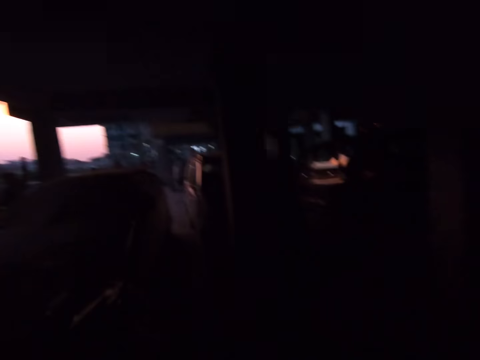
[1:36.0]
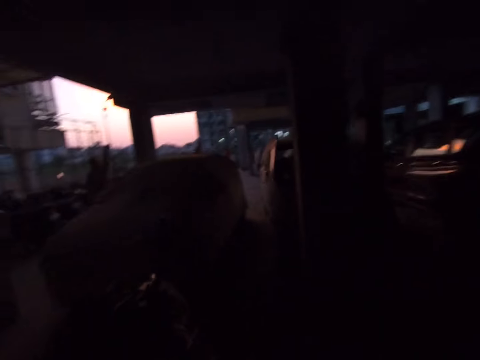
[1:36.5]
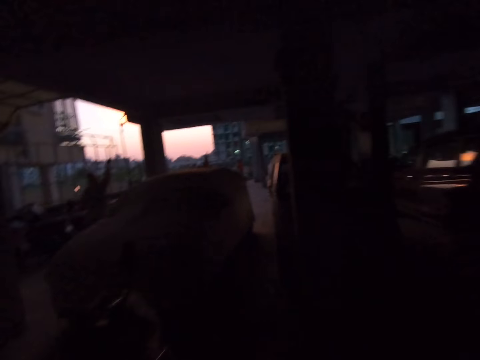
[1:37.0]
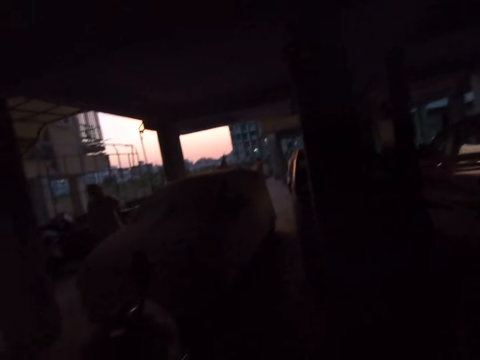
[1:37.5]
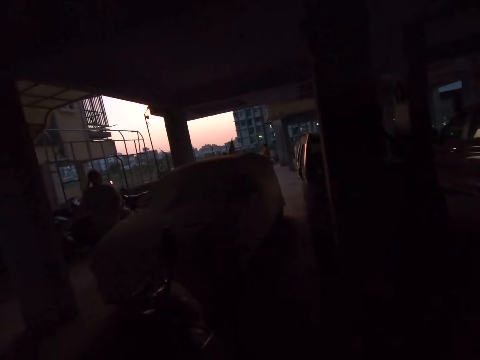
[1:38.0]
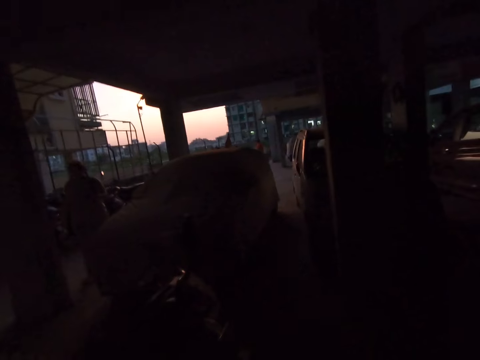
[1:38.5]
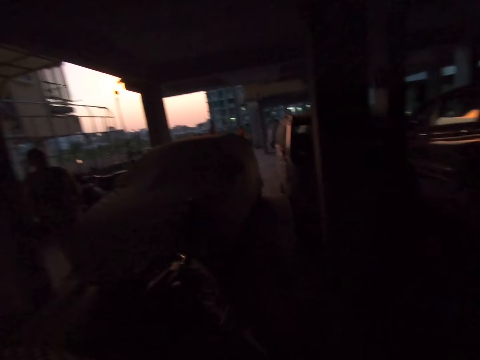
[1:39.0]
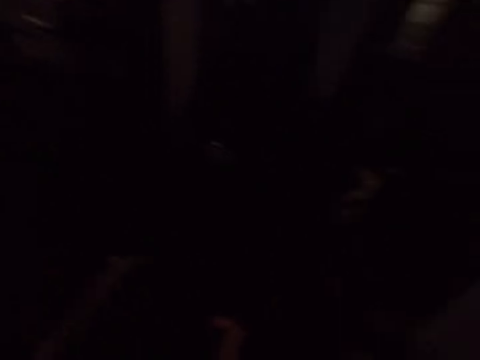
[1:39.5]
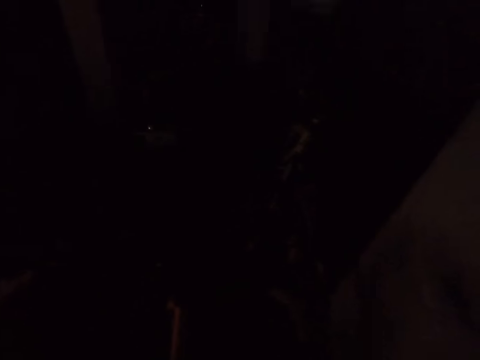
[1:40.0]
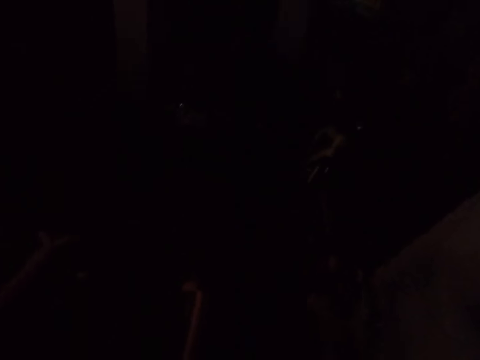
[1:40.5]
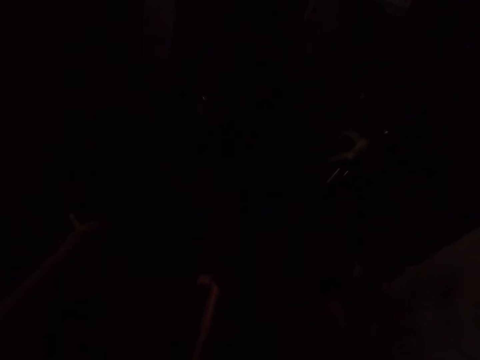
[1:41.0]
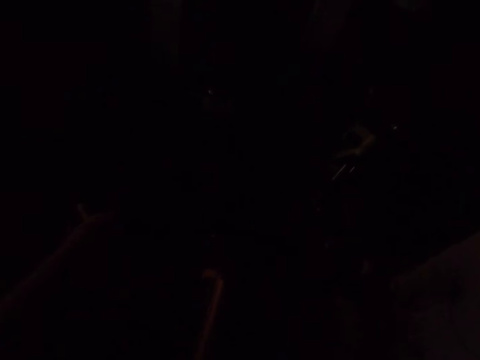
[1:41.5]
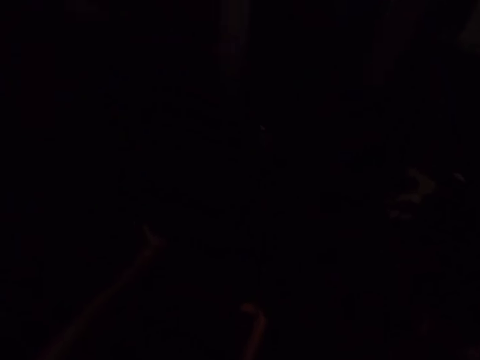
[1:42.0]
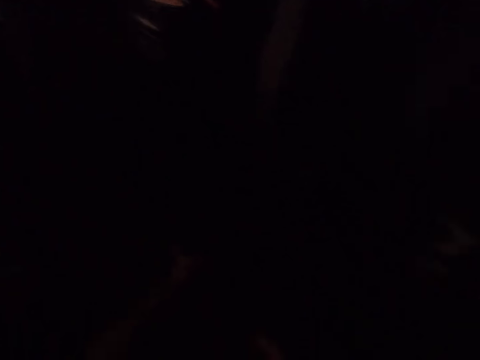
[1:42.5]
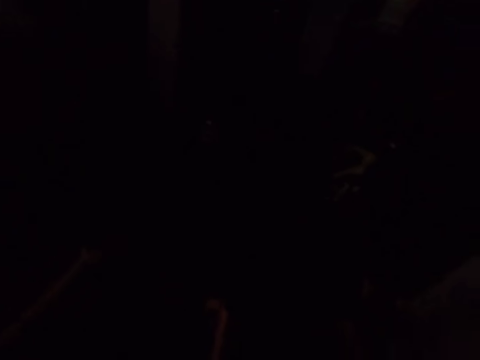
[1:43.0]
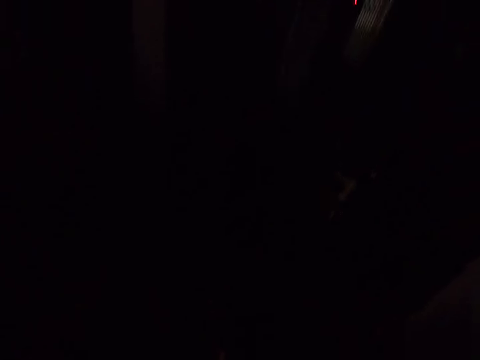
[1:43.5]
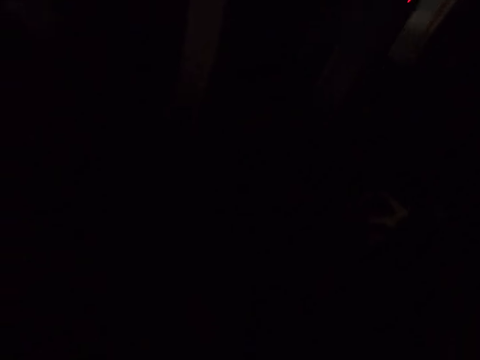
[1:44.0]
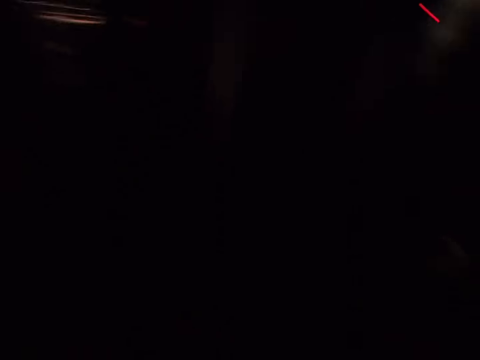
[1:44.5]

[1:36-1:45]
The camera wearer talks.

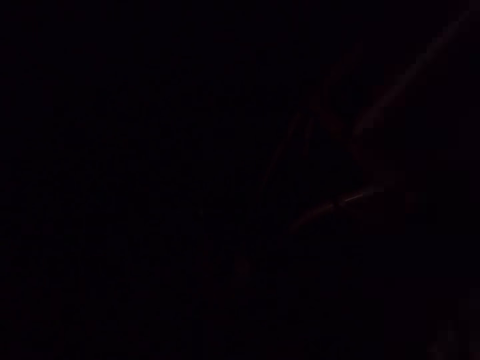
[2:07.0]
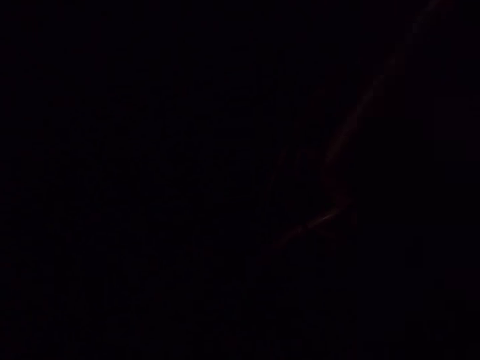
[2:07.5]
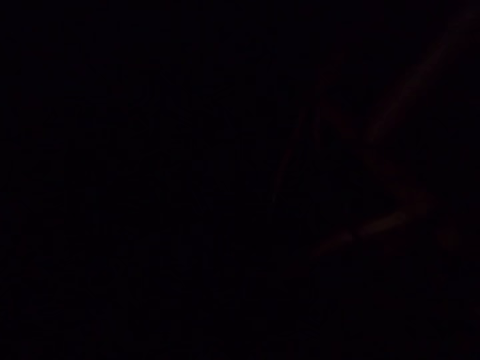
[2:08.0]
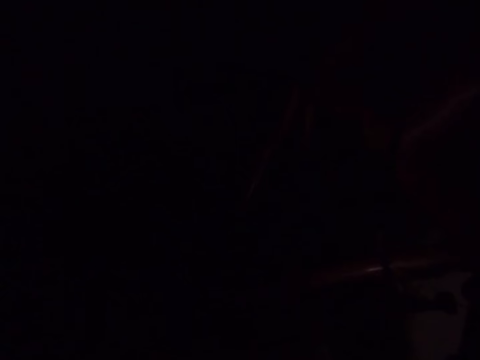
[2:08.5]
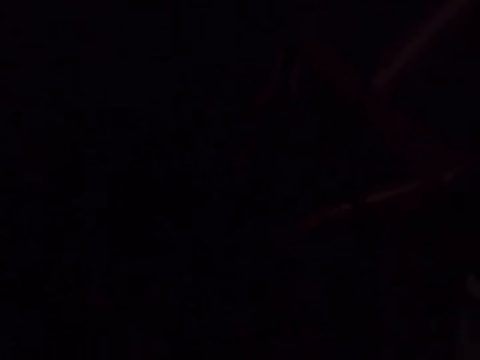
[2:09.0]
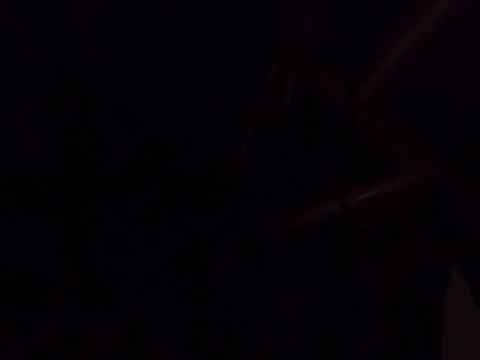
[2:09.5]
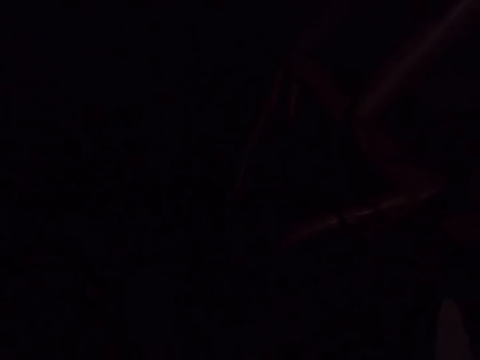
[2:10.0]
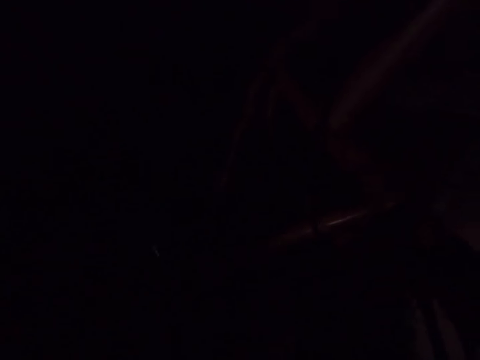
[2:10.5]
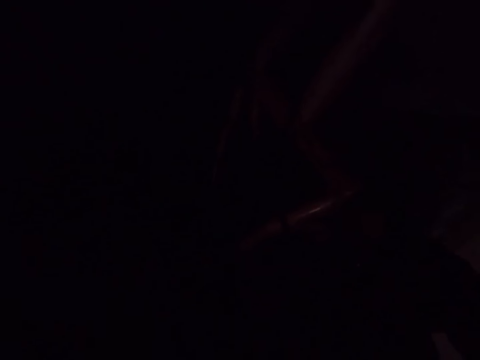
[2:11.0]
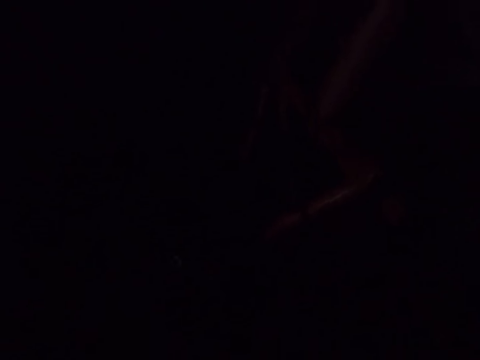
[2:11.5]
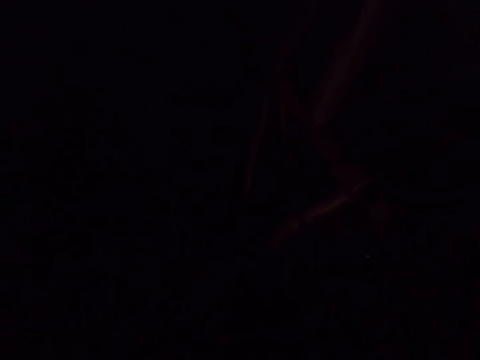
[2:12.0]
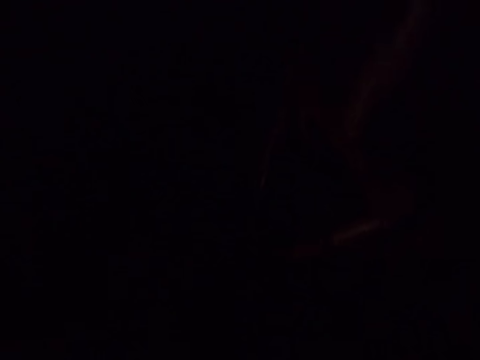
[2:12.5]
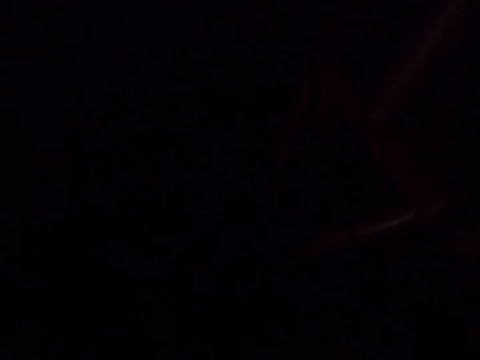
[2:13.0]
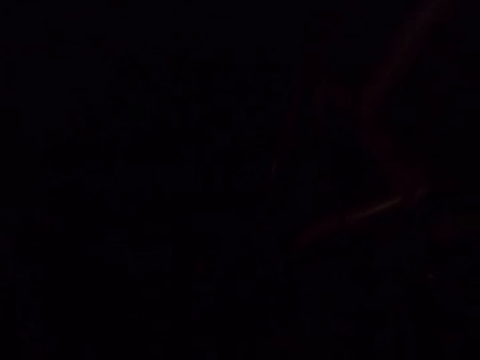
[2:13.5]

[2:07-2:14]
The camera wearer talks.

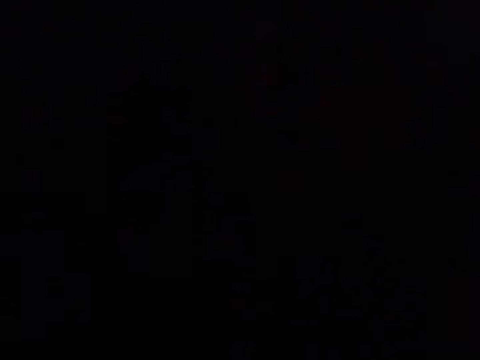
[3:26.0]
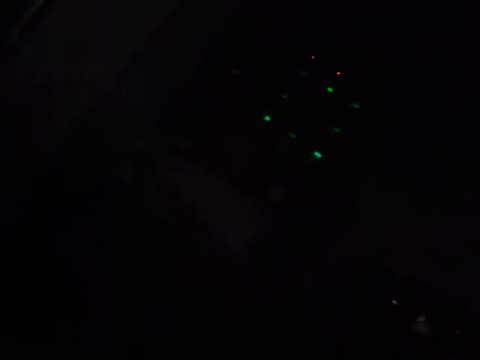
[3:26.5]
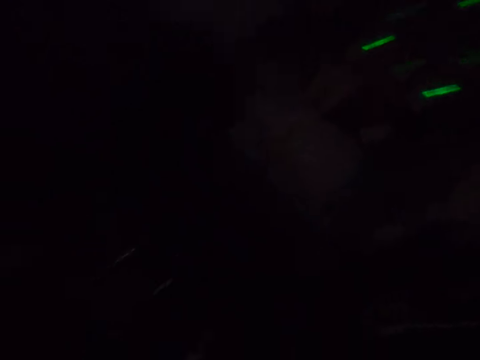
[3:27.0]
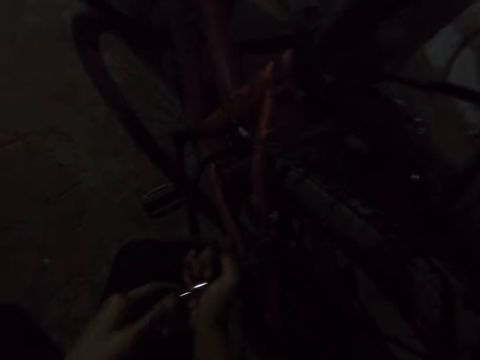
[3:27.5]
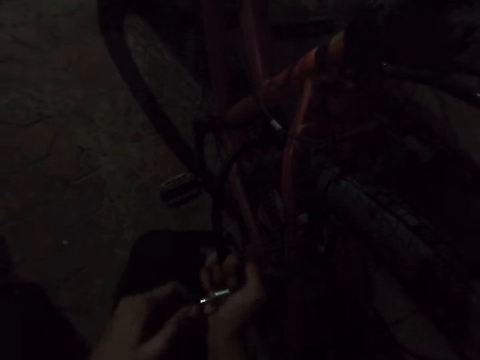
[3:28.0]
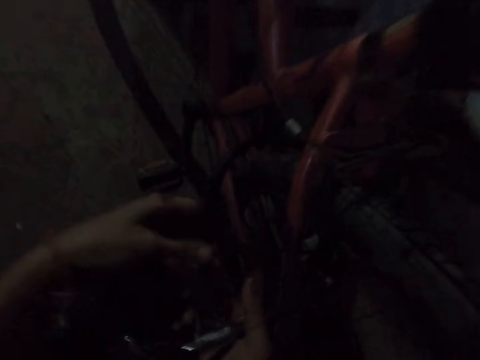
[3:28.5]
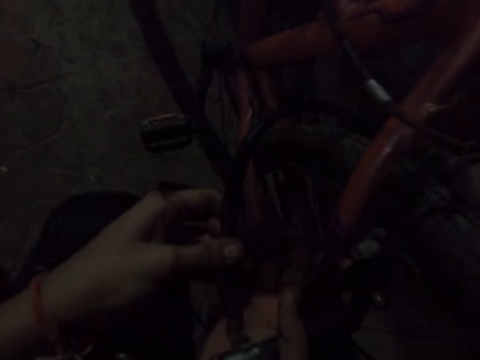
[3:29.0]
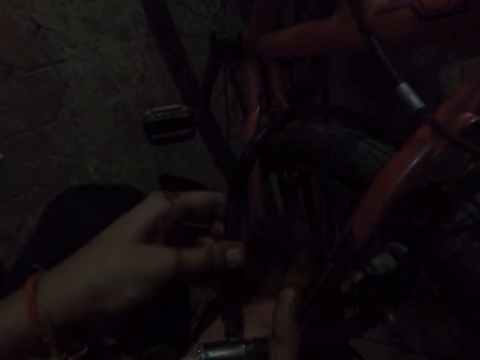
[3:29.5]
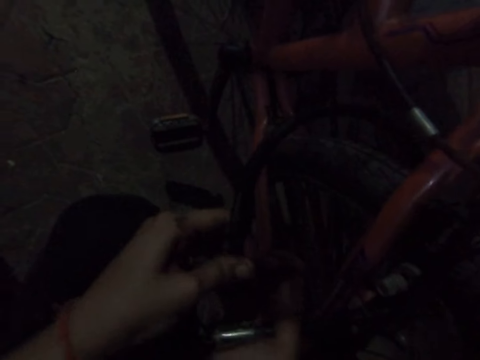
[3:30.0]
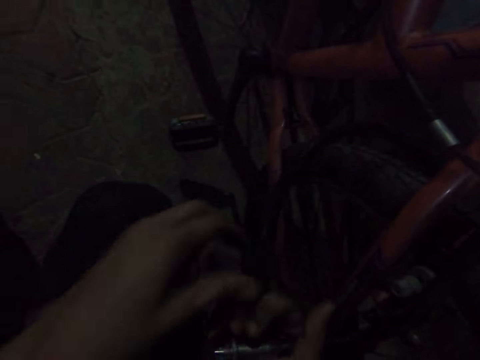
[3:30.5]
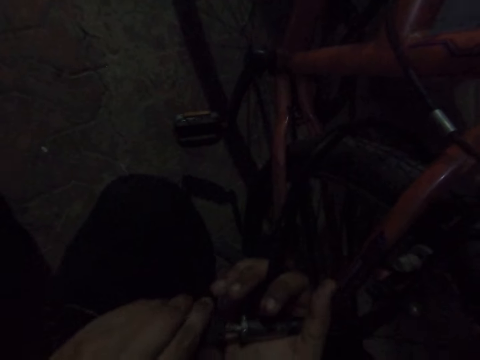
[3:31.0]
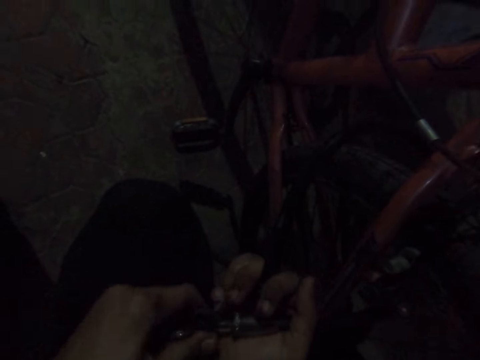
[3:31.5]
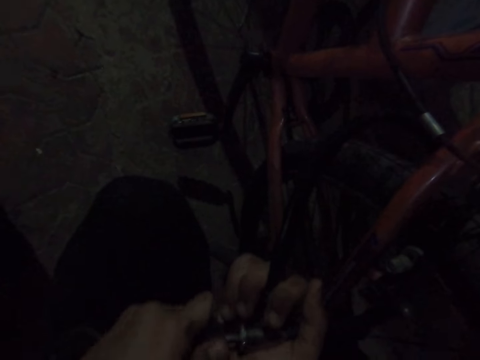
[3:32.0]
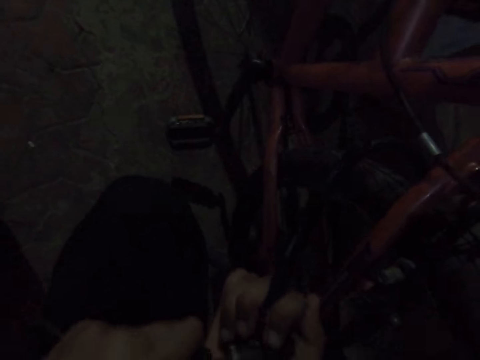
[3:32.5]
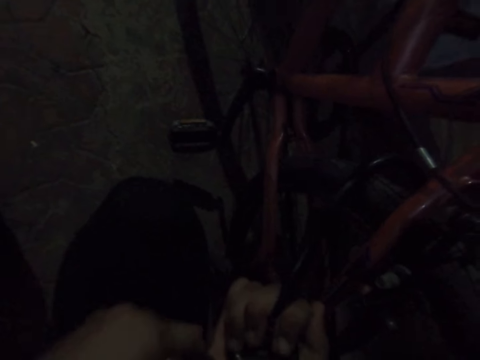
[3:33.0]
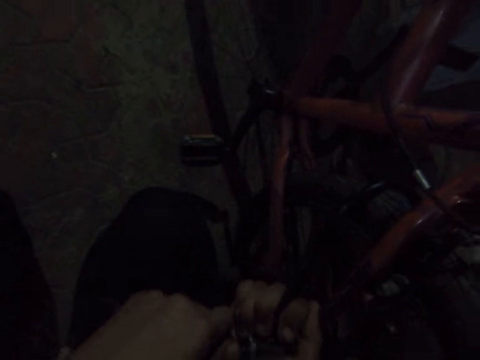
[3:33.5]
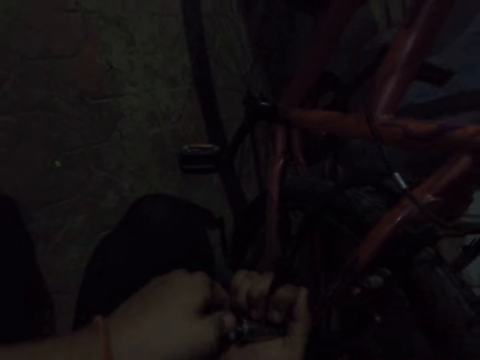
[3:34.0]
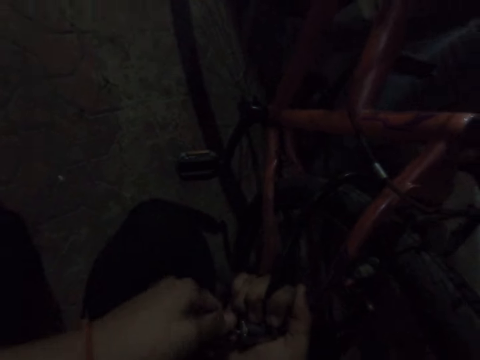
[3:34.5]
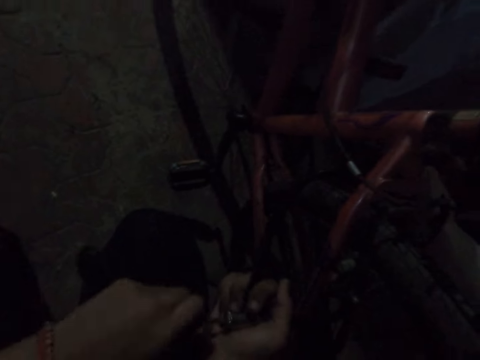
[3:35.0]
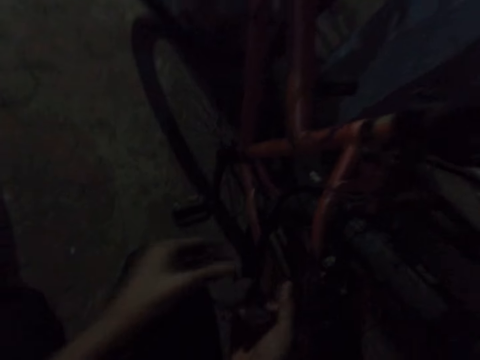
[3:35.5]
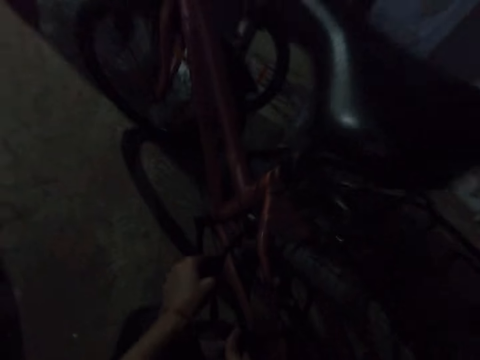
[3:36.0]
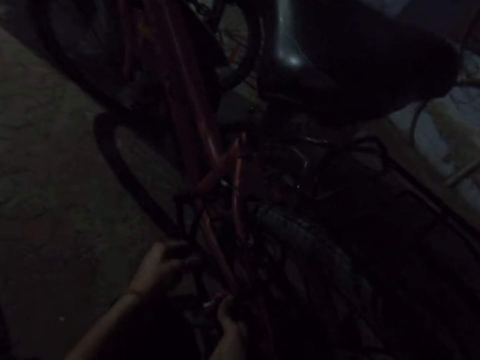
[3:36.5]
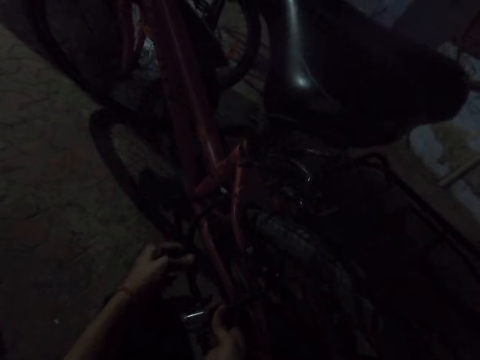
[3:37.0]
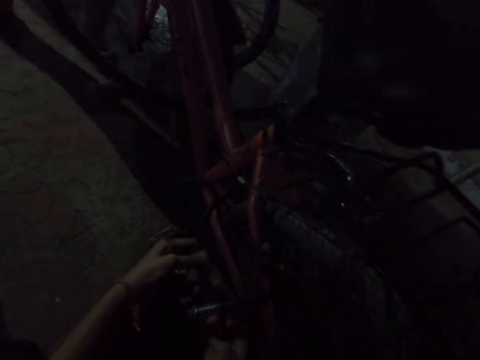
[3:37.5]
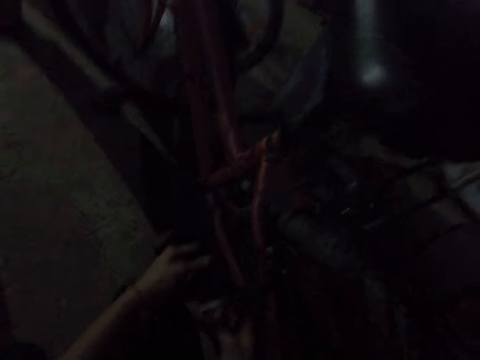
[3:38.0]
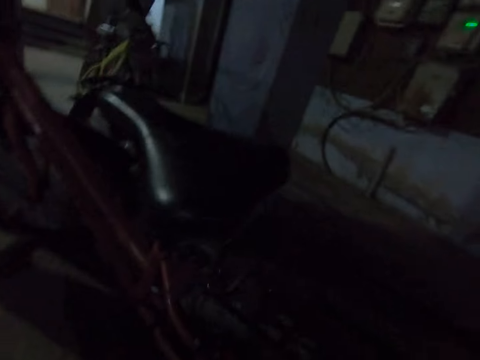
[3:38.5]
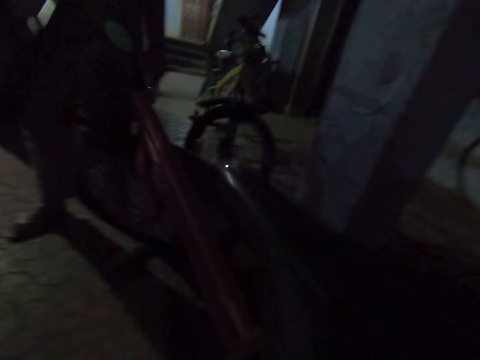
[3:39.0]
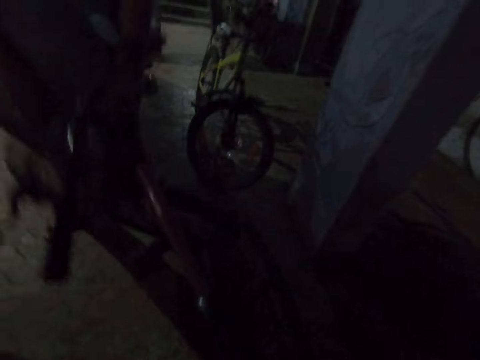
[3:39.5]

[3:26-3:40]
The camera wearer locks the bicycle with a bicycle lock.
